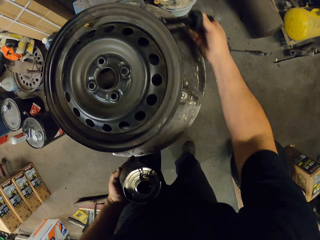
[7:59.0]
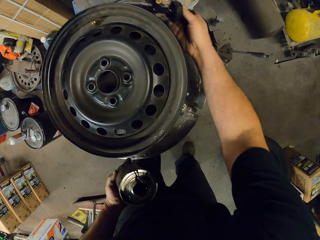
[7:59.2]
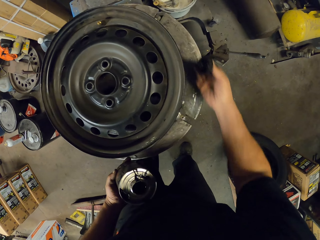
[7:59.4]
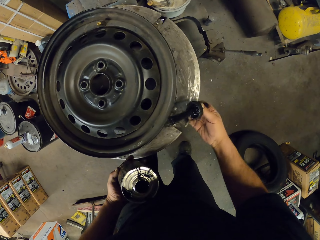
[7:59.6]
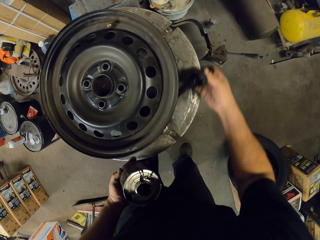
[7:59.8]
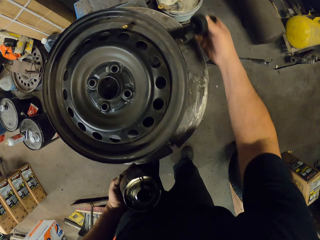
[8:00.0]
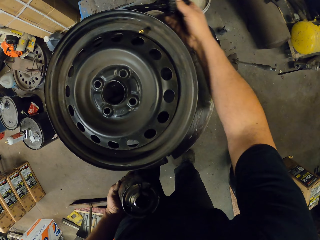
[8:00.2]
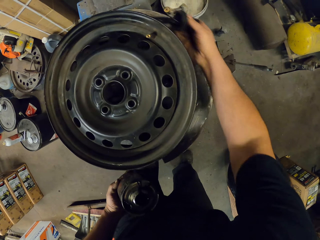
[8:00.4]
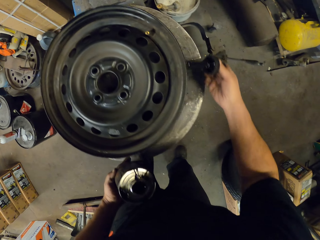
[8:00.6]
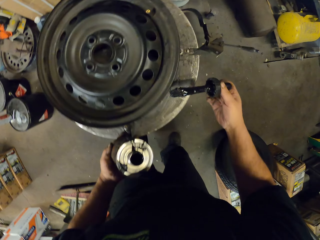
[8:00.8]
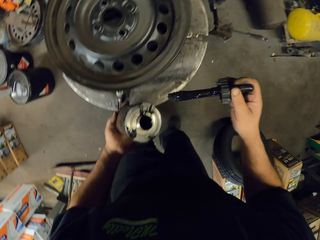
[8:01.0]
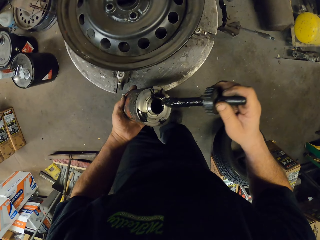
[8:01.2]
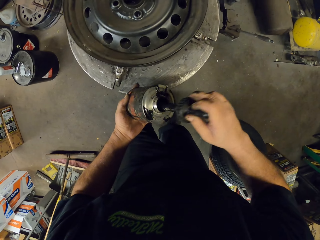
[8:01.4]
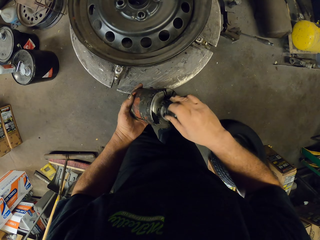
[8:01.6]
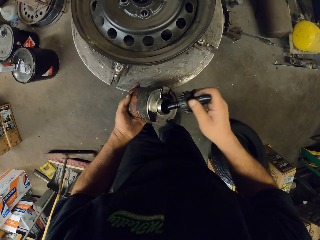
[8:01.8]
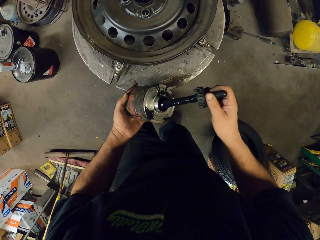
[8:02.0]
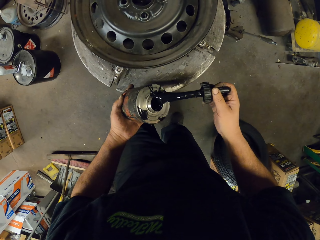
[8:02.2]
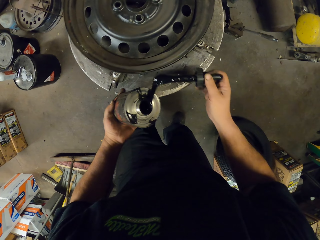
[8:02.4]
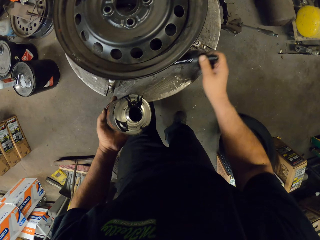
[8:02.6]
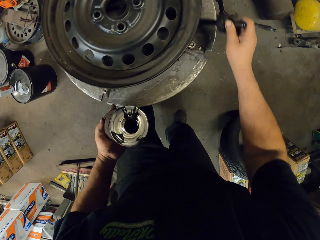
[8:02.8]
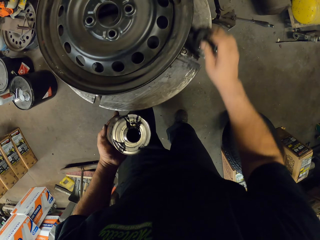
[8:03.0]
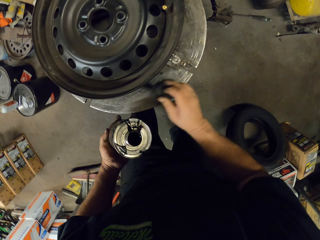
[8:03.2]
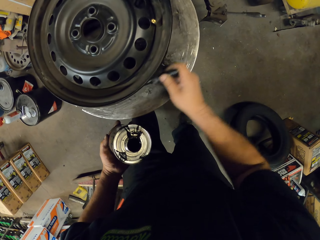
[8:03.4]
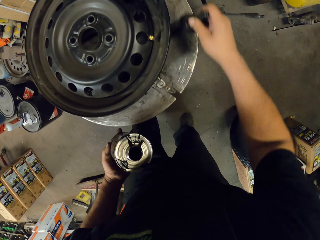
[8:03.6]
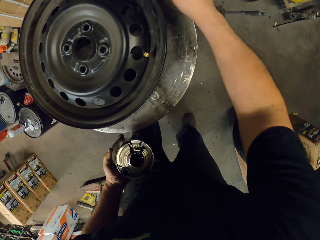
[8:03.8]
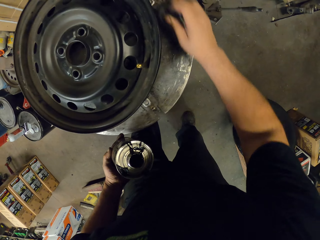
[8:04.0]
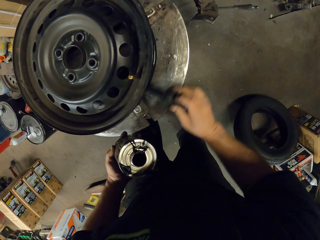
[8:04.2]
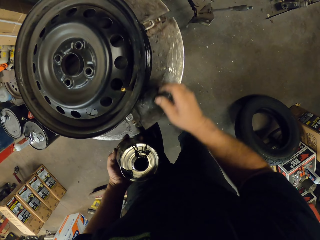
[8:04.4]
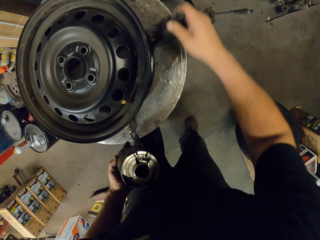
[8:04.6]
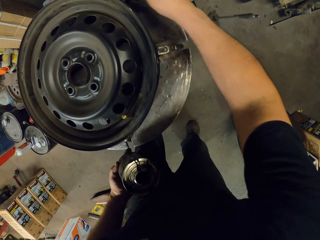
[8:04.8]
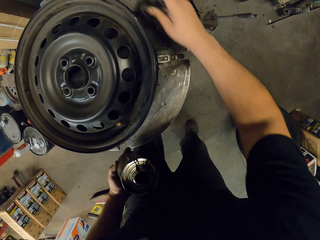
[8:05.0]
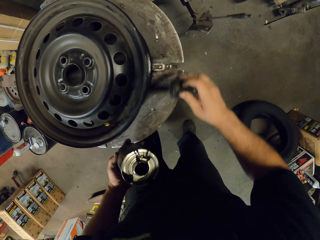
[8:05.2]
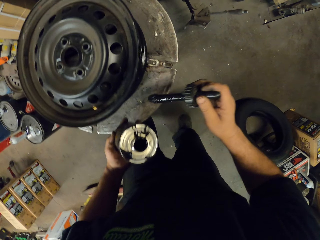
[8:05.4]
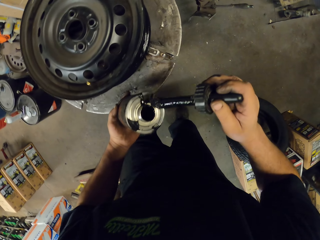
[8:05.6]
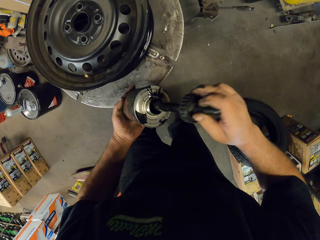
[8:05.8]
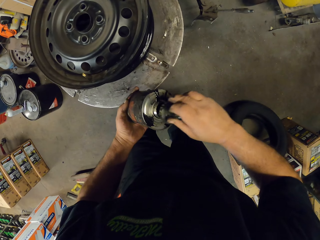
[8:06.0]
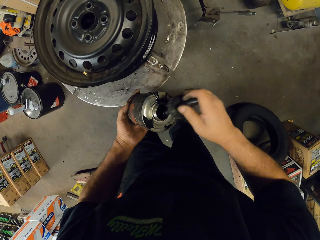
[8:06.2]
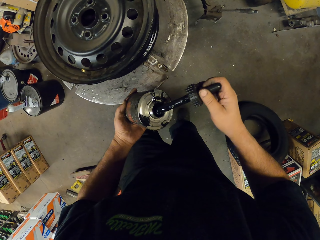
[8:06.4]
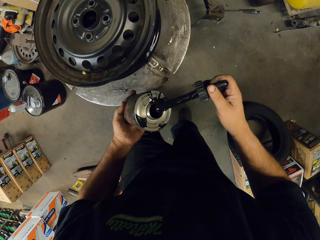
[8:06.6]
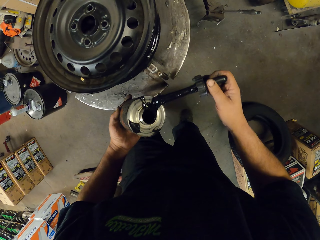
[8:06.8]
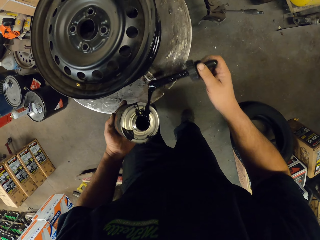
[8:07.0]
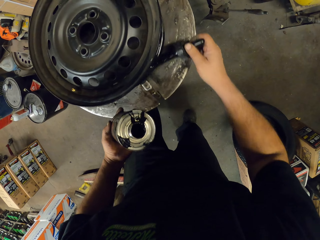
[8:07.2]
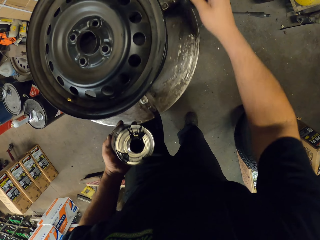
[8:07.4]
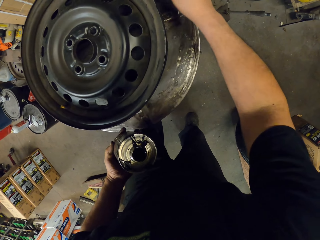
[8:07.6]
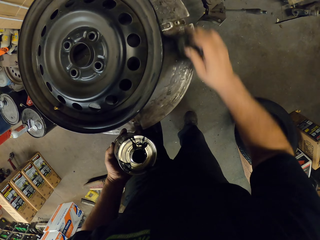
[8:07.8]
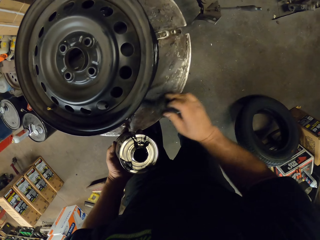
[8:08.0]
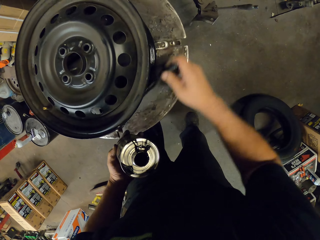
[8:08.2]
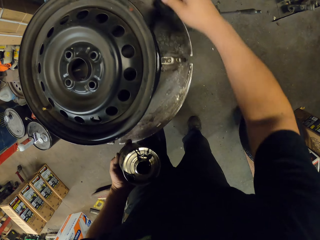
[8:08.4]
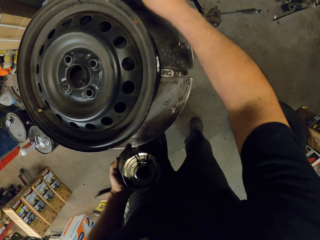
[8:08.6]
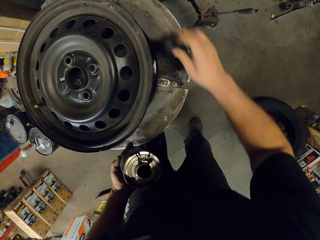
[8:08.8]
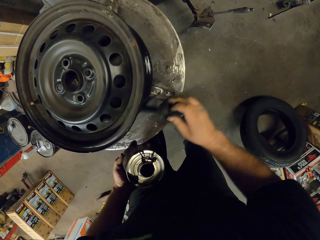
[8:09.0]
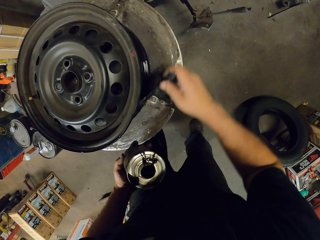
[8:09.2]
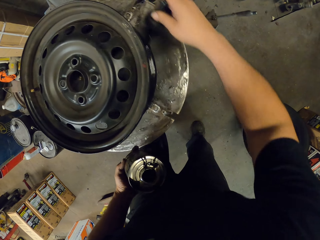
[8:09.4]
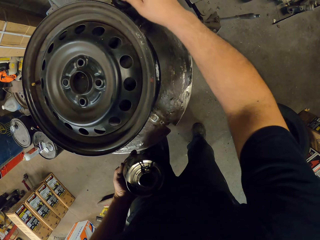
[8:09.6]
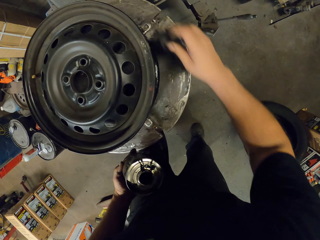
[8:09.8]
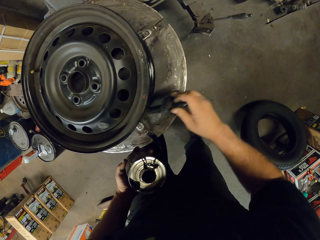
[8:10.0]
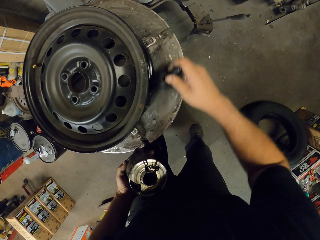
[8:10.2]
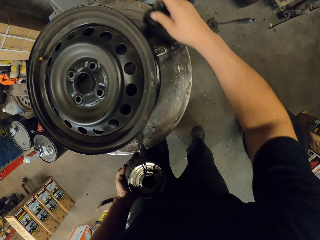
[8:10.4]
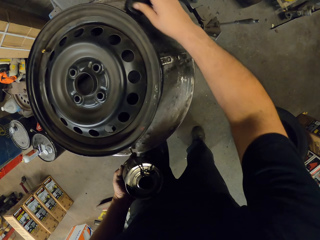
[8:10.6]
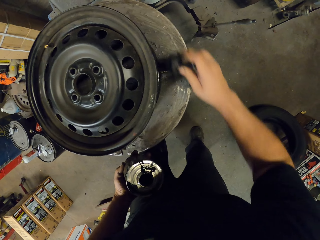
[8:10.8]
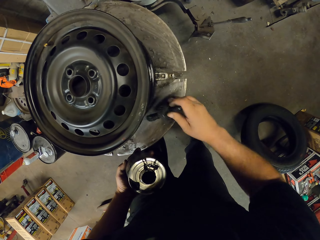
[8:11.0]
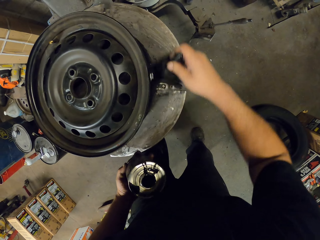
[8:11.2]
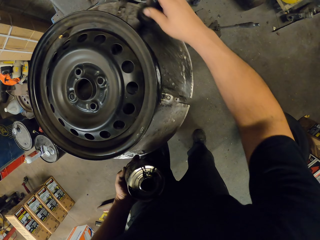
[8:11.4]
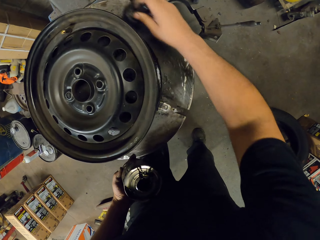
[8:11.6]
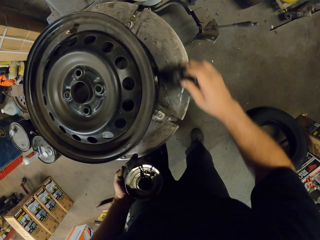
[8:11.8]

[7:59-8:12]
The camera wearer dips a brush in the grease. They apply grease on the rim. They dip the brush in the grease. They apply grease on the rim.

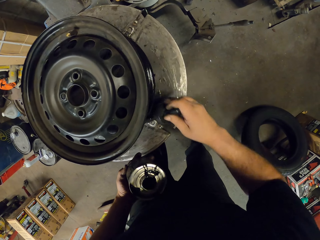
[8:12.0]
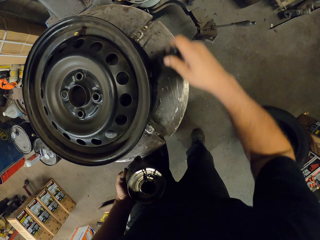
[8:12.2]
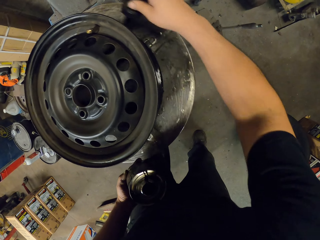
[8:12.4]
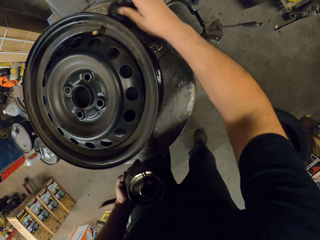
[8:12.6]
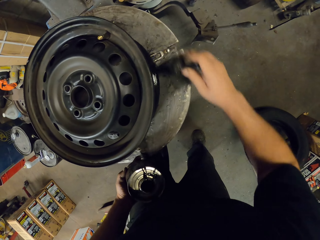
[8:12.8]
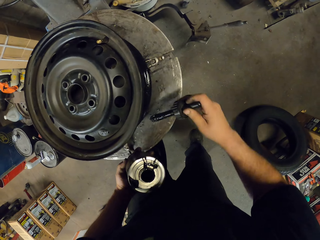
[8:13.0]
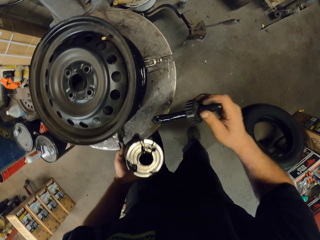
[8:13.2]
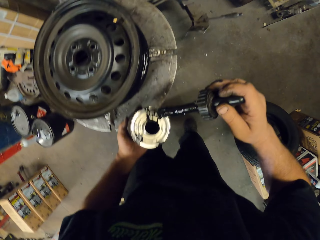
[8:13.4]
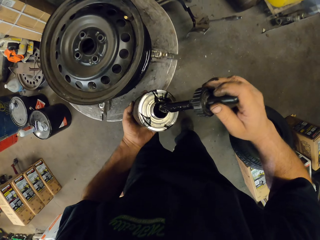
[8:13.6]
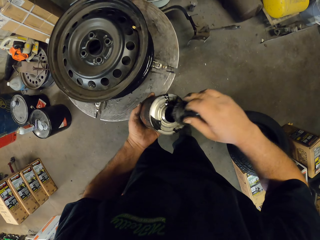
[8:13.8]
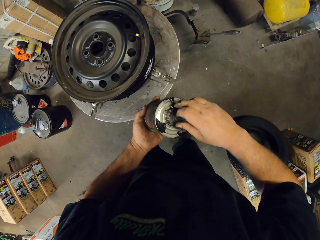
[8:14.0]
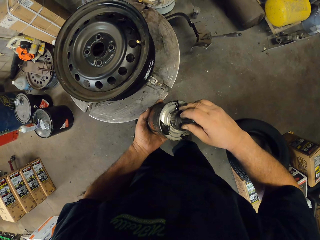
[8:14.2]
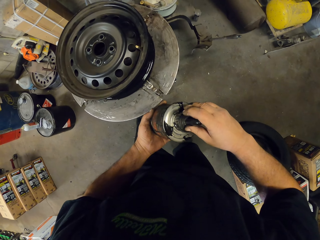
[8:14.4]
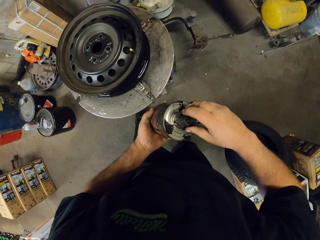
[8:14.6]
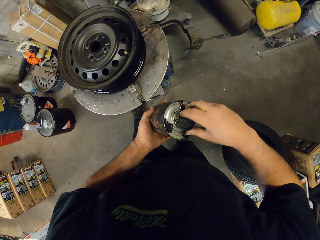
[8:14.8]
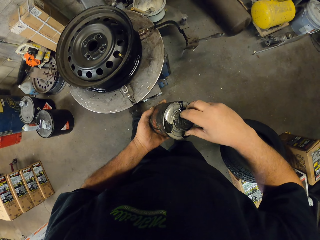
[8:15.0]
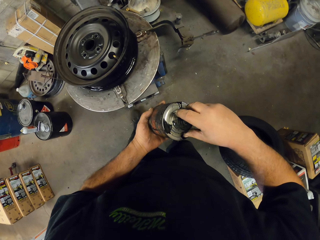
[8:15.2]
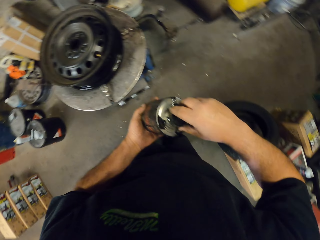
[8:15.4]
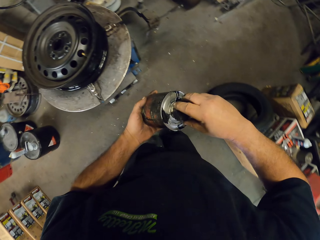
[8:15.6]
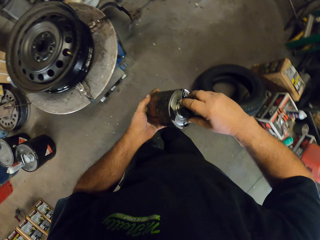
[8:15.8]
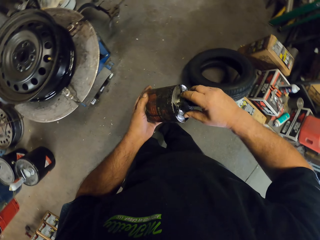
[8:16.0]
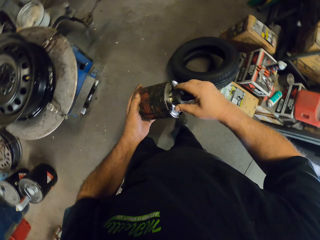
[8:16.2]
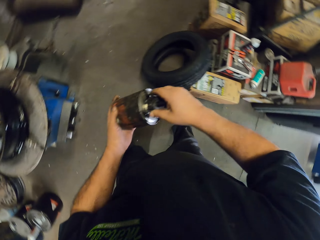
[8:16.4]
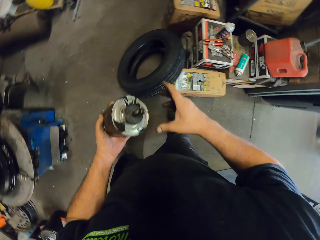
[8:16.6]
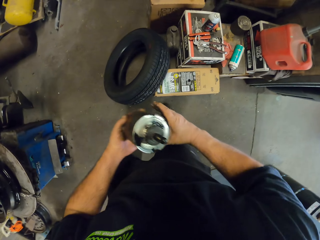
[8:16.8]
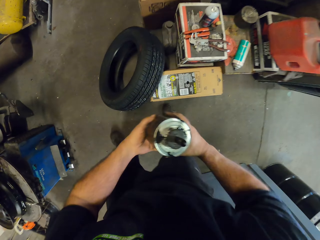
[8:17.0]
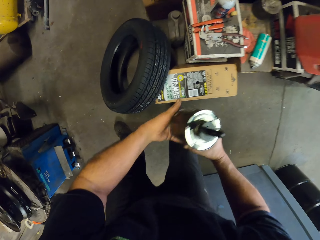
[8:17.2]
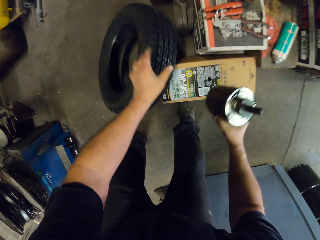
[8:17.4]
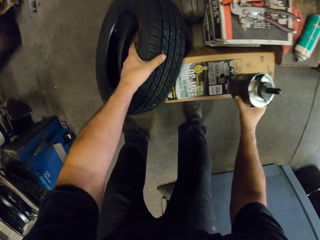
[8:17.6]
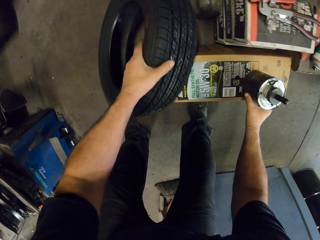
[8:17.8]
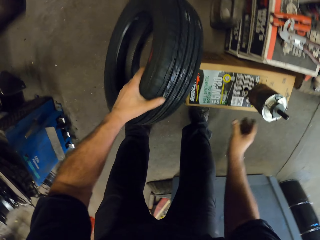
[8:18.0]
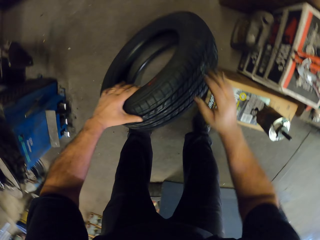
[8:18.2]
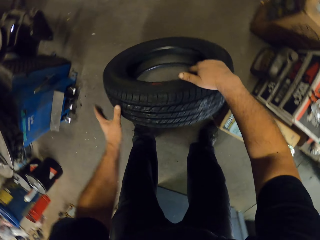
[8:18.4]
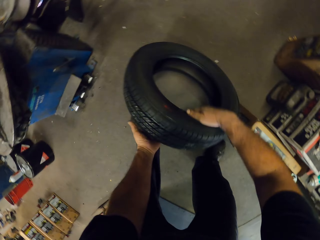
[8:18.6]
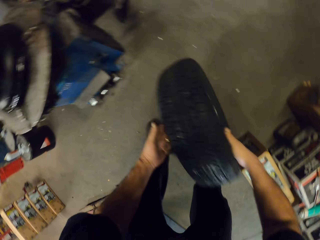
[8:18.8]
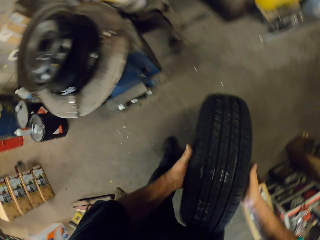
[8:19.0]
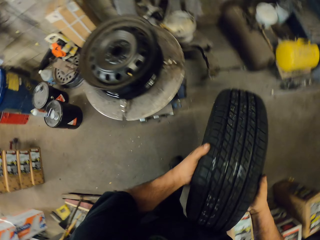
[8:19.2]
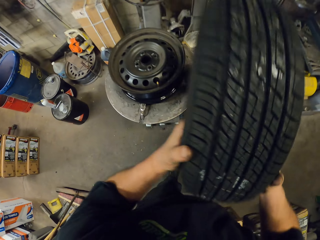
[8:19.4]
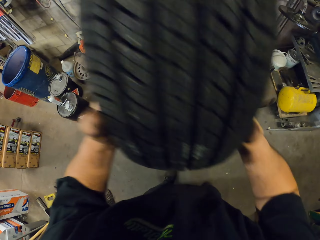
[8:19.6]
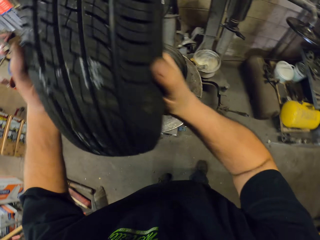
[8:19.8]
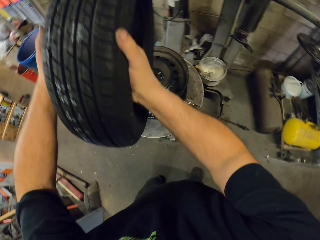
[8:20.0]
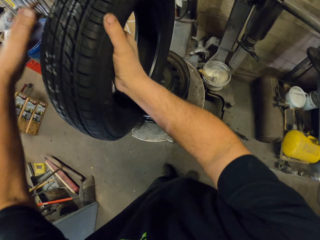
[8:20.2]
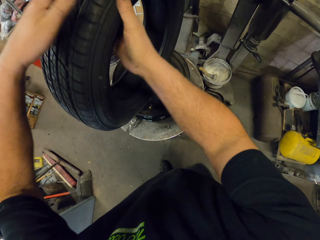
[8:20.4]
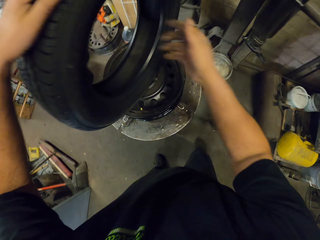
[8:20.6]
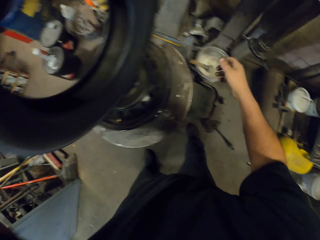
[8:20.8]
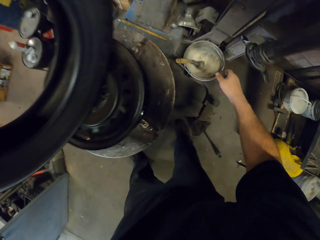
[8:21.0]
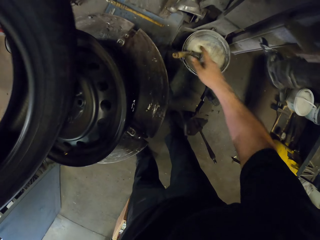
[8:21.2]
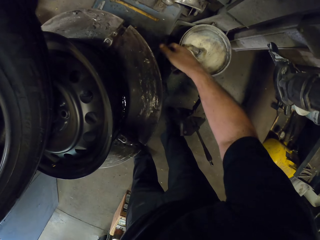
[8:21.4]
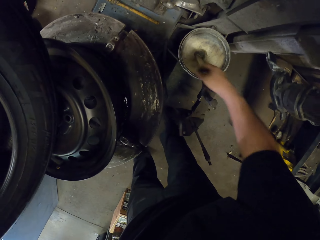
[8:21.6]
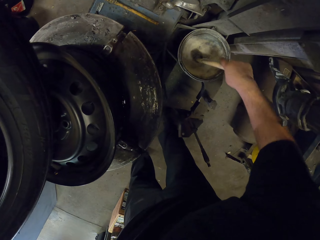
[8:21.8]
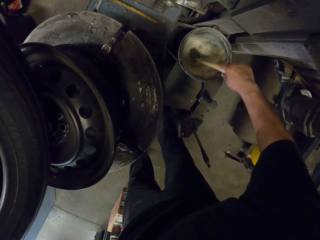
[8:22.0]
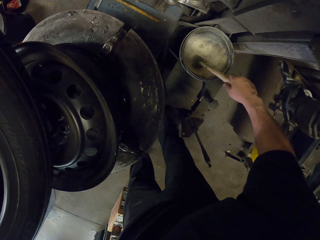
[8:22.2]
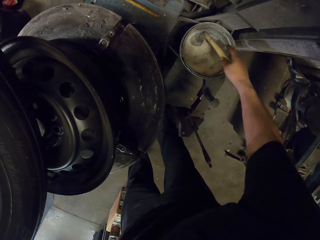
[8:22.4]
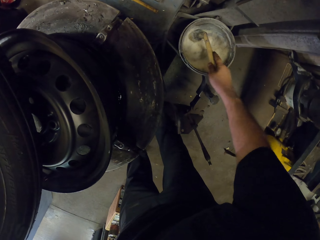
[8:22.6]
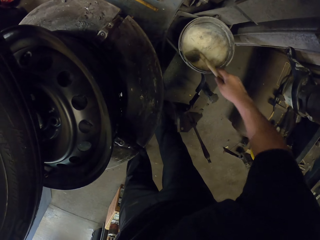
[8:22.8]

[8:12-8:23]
The camera wearer closes the grease. They put the grease on top of a box. They pick up the tire. They put the tire on top of the rim. They pick up something.
